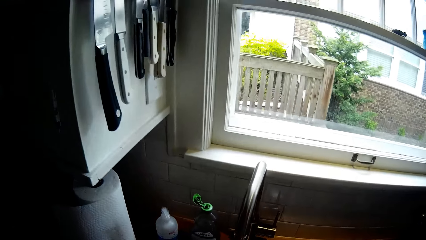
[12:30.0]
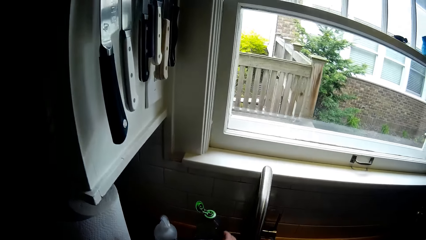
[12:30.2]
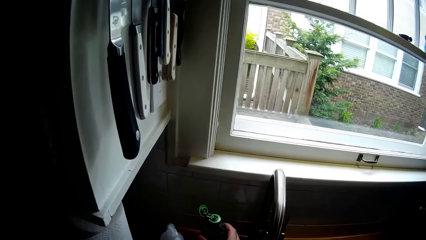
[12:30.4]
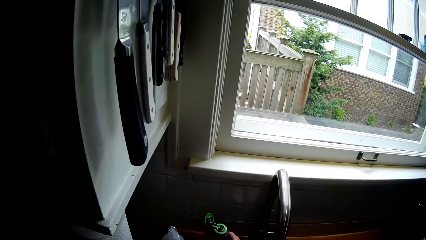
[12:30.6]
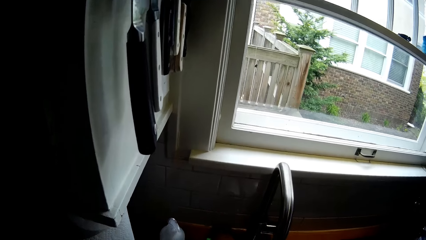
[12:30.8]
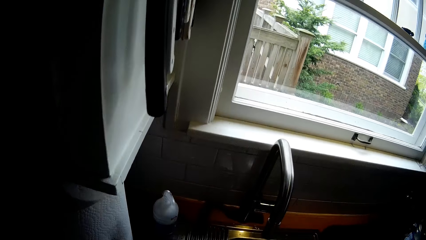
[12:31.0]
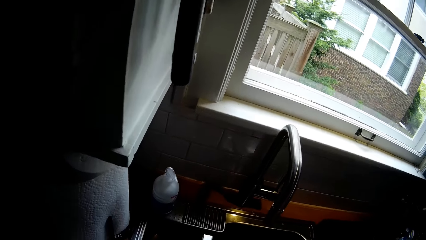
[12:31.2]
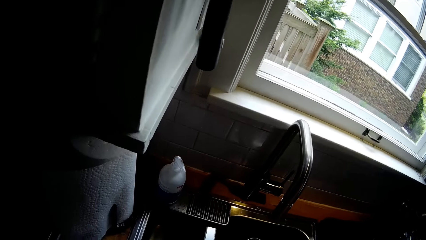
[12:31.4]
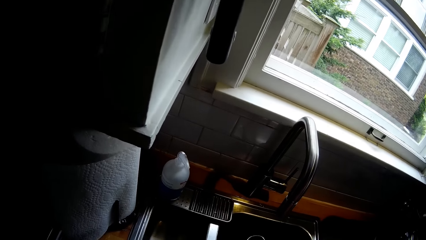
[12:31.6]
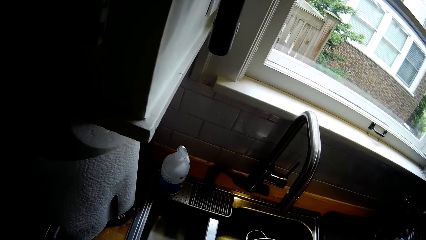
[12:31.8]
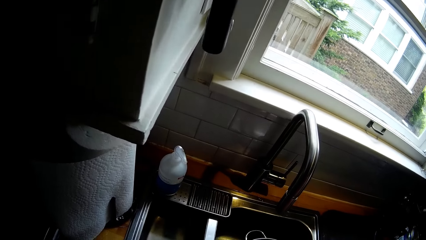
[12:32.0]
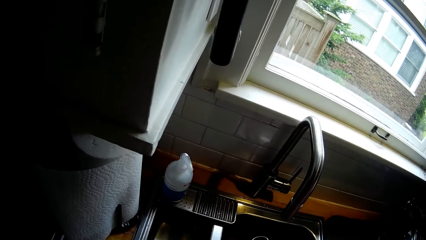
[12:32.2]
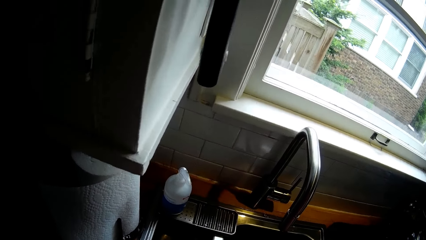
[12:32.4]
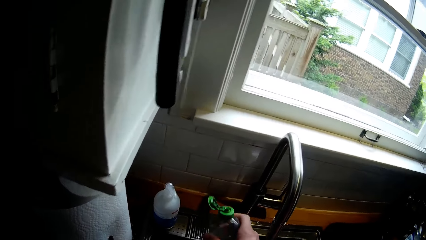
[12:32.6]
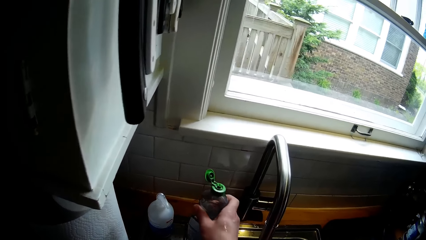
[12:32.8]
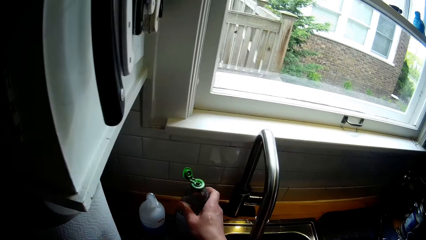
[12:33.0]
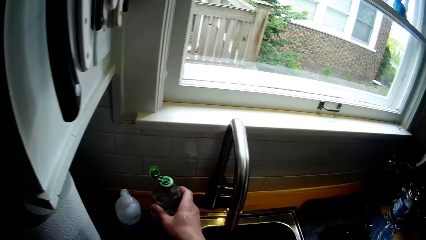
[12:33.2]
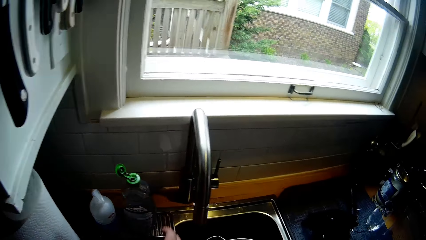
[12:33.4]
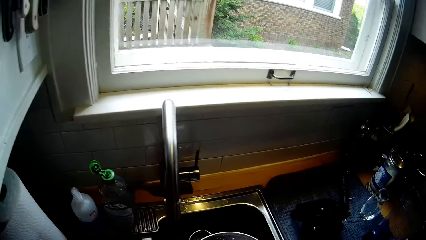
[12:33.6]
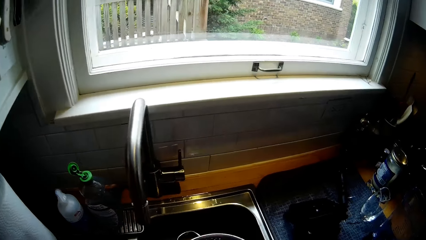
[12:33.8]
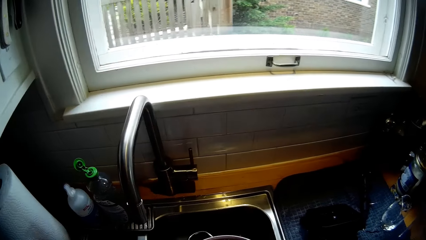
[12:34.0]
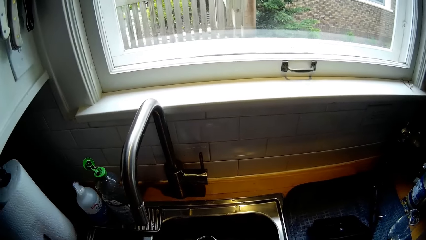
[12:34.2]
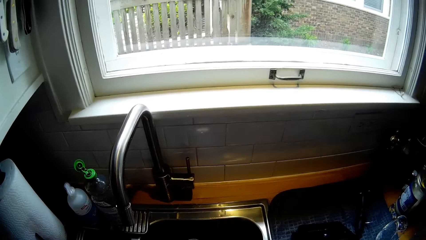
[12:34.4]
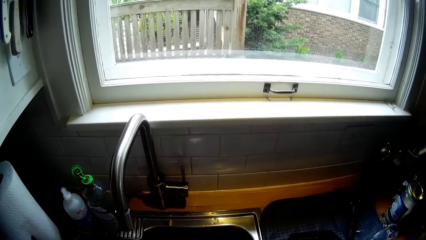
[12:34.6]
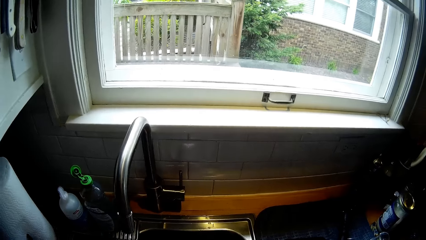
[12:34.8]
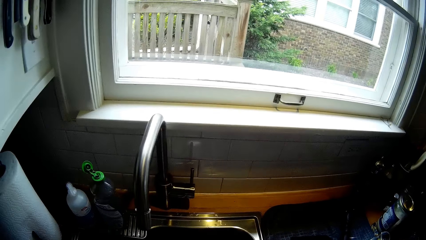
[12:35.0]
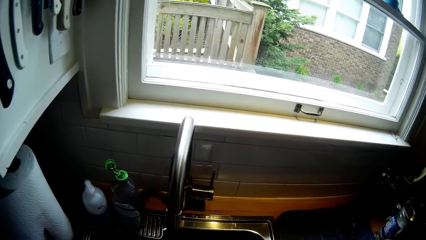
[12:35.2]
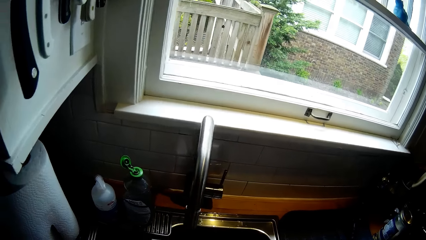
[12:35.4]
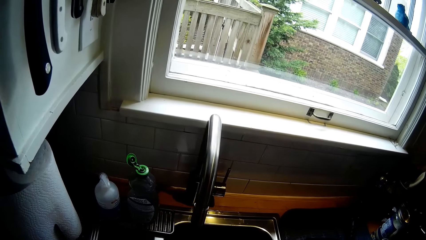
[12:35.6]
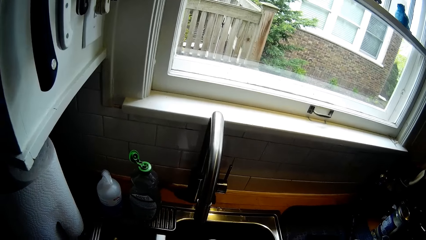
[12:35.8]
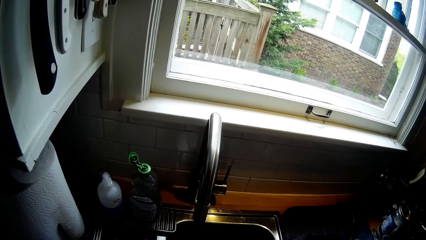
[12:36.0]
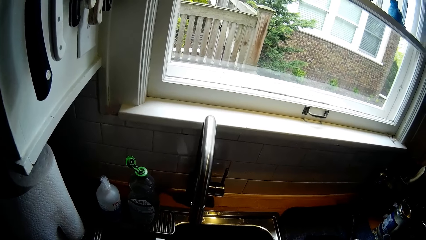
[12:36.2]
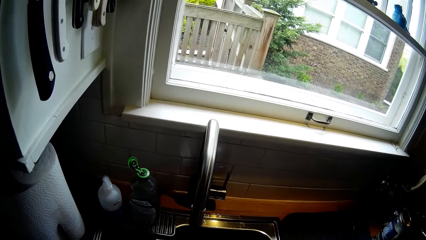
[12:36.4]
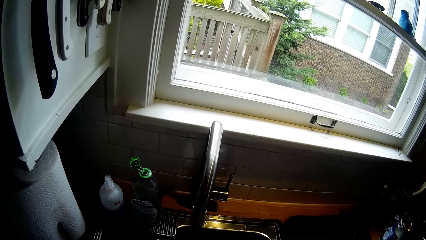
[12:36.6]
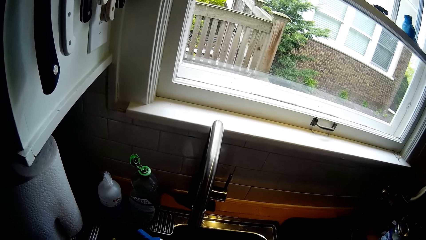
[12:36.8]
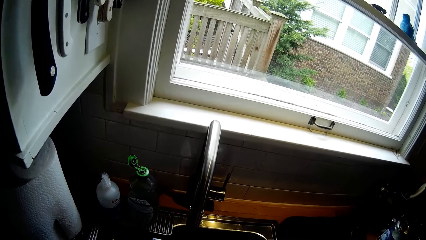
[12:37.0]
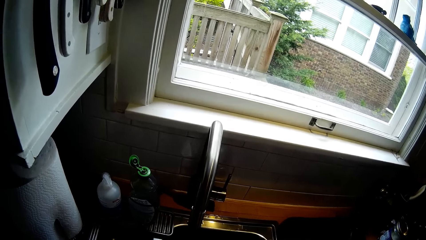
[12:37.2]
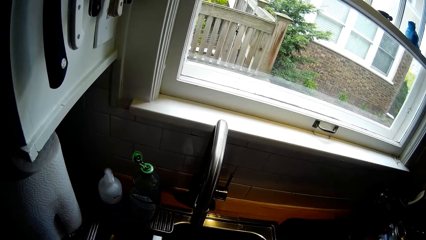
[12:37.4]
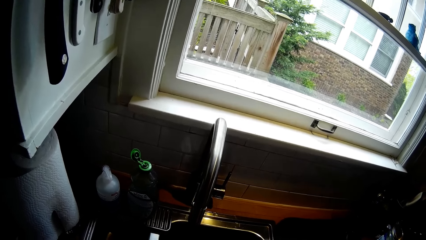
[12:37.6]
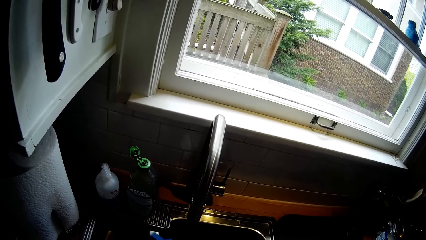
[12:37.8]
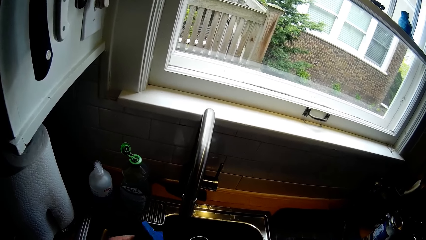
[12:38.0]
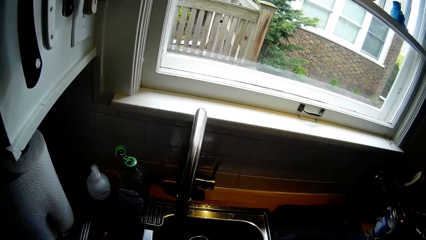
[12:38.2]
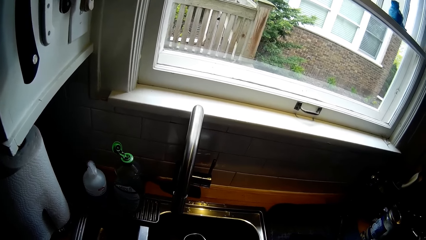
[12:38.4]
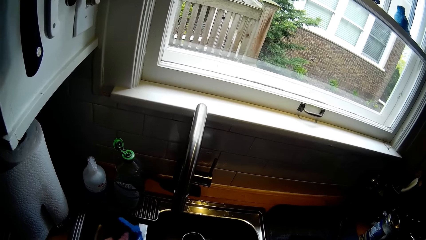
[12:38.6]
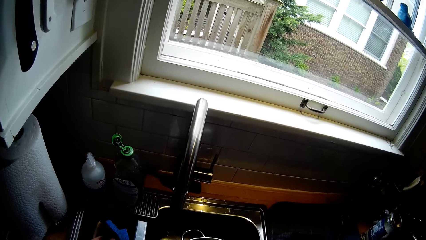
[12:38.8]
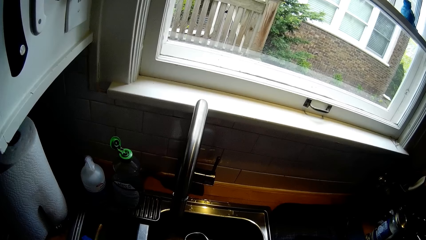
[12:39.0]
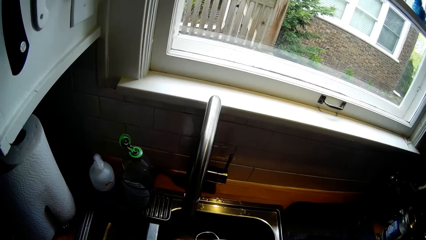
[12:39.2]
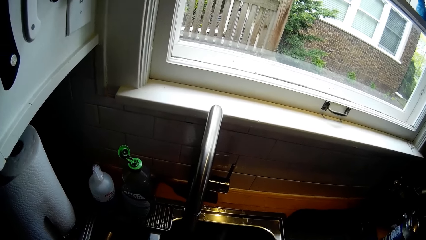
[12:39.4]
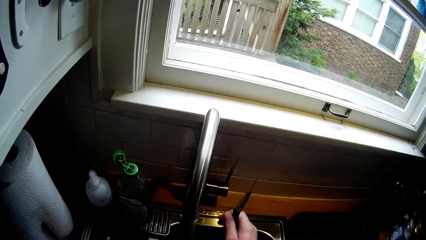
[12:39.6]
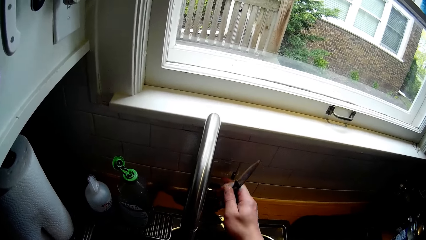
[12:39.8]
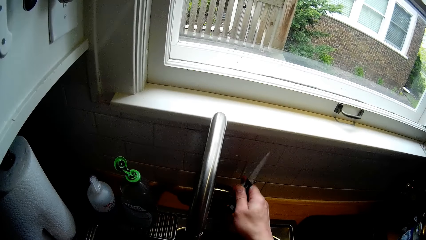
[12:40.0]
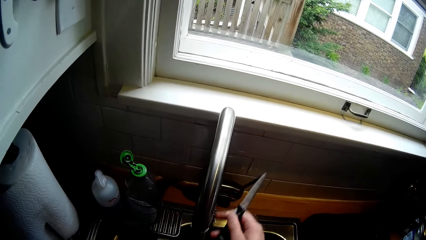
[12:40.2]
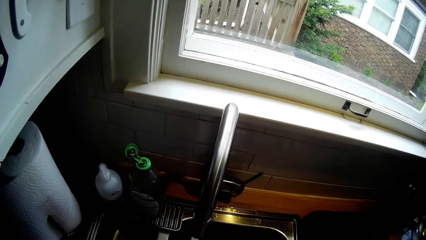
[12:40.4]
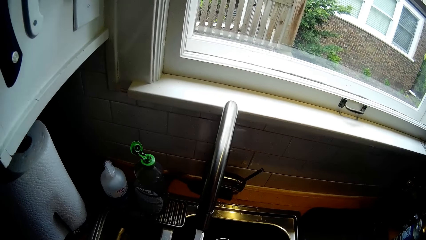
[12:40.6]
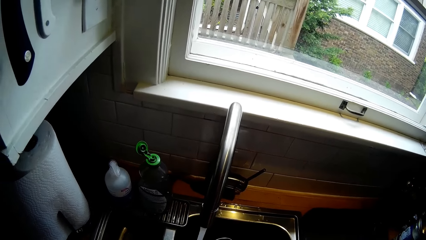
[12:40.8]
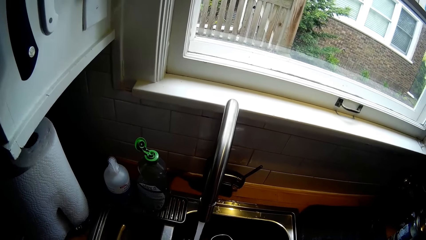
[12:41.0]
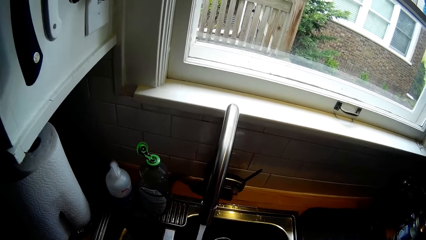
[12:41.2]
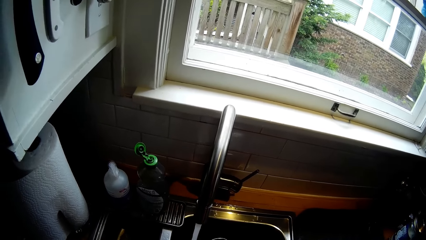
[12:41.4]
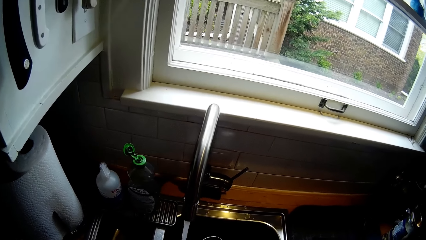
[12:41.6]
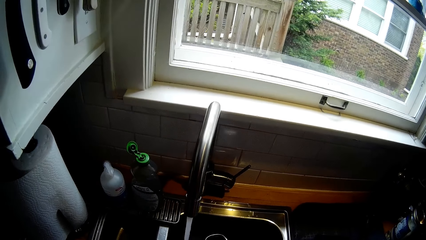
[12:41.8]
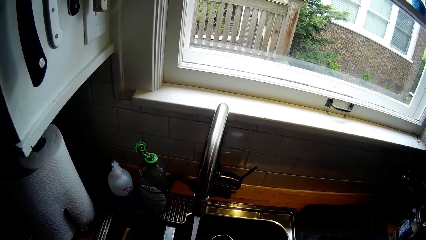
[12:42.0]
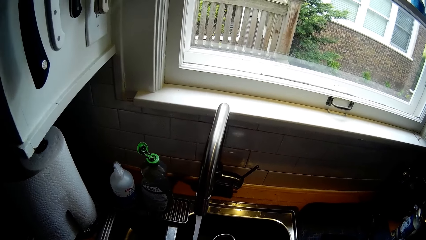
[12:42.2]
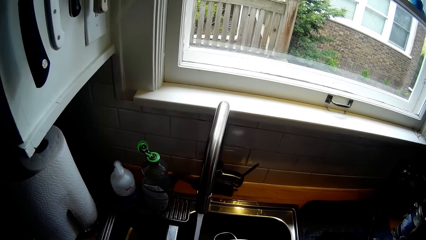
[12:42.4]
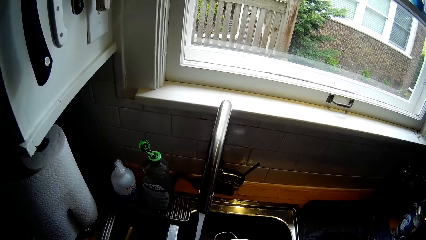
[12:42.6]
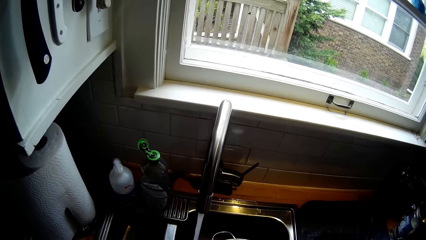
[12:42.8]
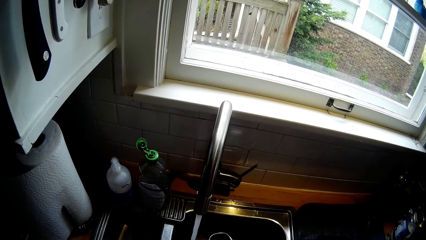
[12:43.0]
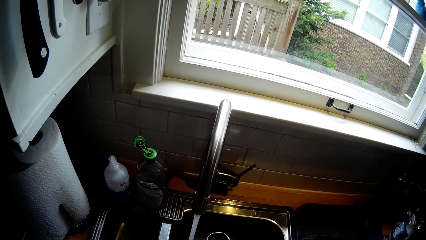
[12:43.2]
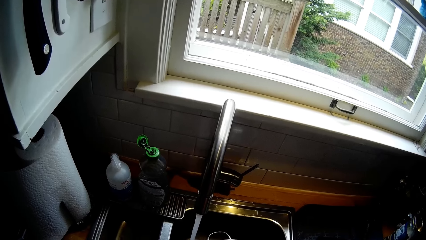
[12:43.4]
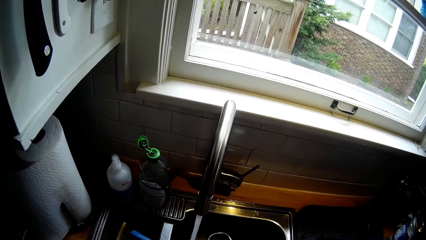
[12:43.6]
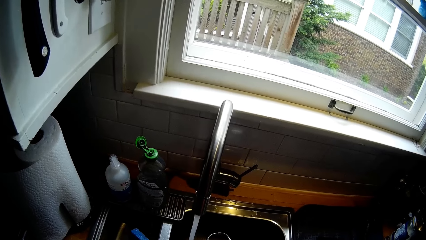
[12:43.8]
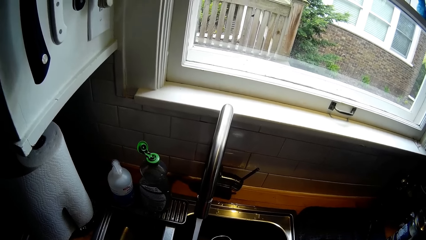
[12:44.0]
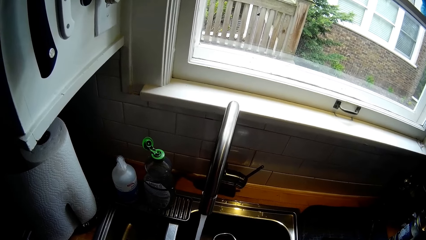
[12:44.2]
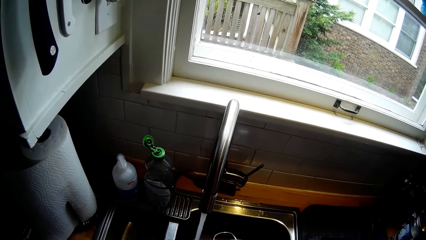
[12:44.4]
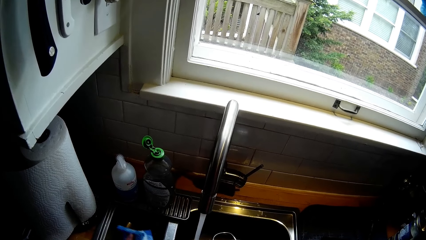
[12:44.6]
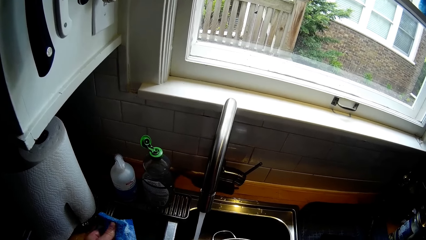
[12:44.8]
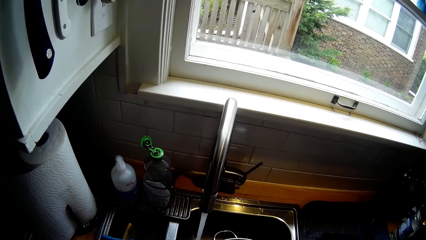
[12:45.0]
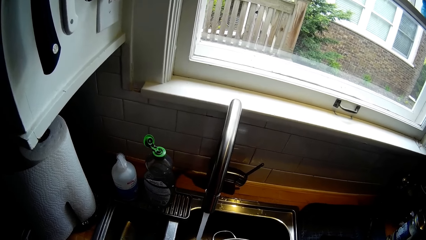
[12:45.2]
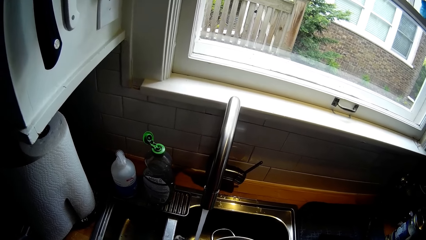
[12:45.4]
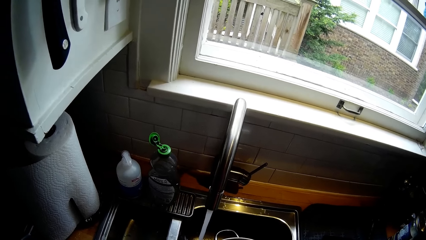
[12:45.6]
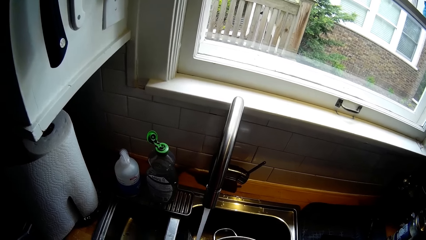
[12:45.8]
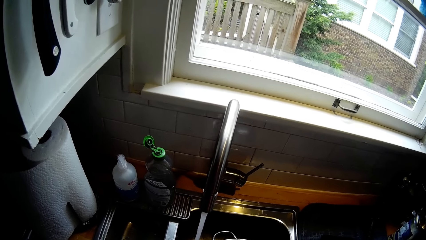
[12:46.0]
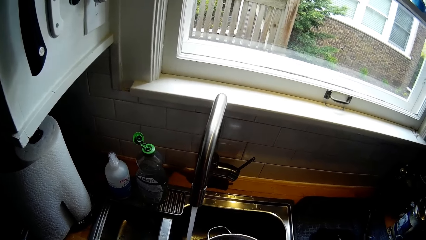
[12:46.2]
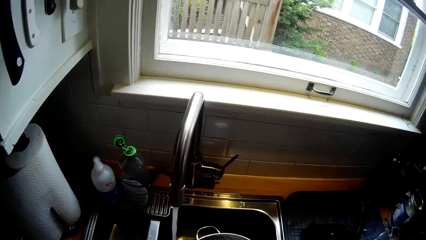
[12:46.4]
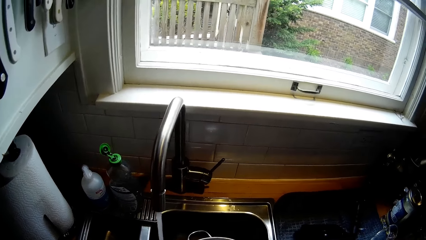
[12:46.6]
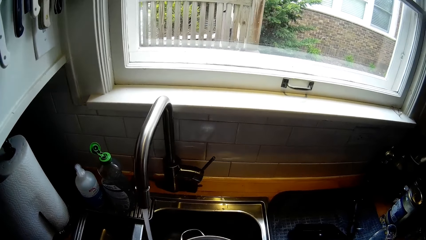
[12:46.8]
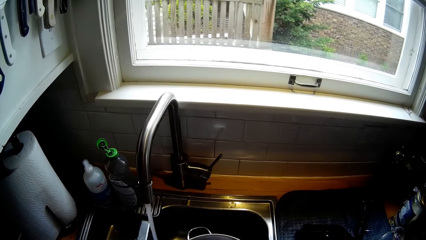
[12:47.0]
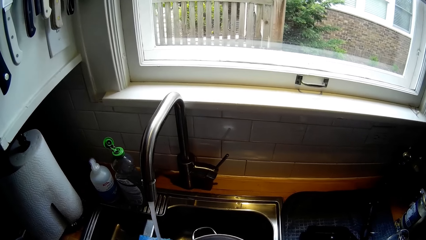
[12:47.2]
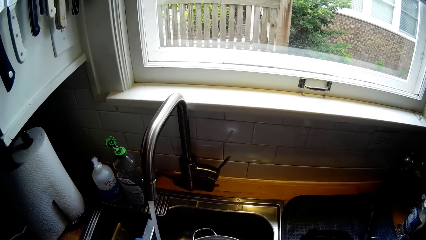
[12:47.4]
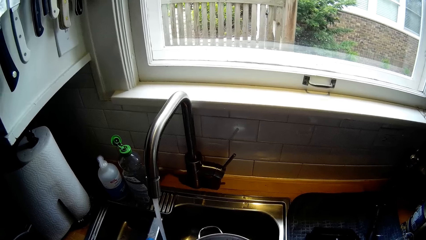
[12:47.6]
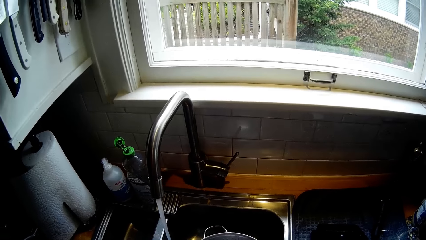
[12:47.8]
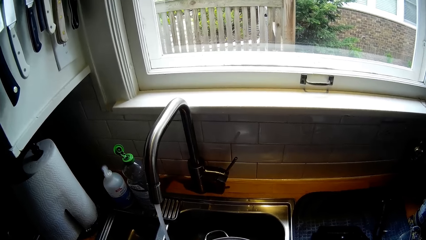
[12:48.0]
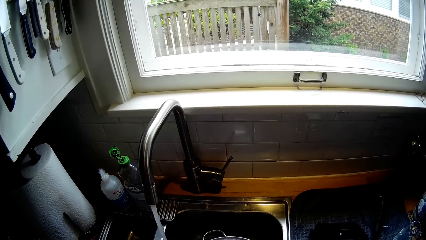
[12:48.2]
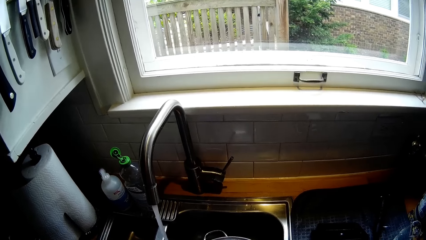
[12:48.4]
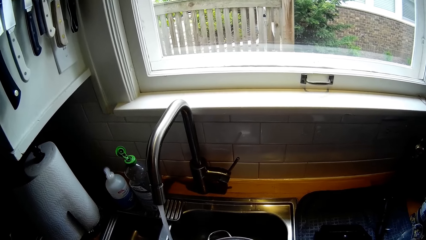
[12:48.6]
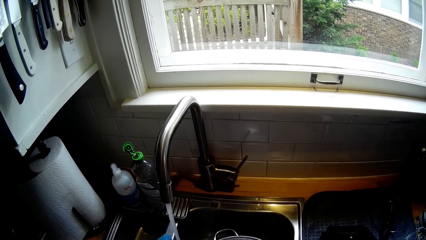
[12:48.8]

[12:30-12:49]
The camera wearer takes a soap bottle on the kitchen sink with his right hand. He pours the soap on the hand. He places the soap bottle on the countertop. He washes the knife. He holds the knife in his right hand. He turns on the faucet with his right hand. He washes the knife. He sings.
